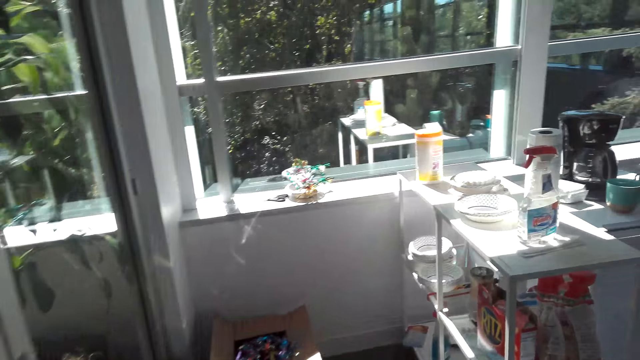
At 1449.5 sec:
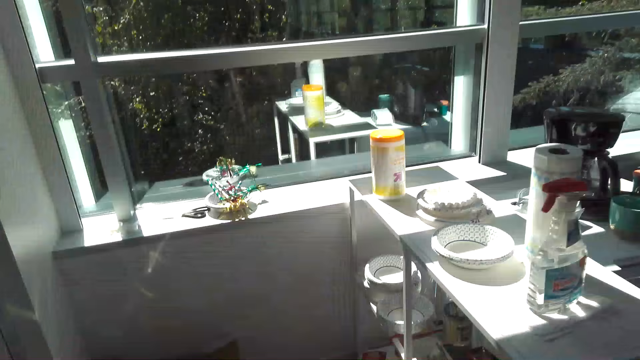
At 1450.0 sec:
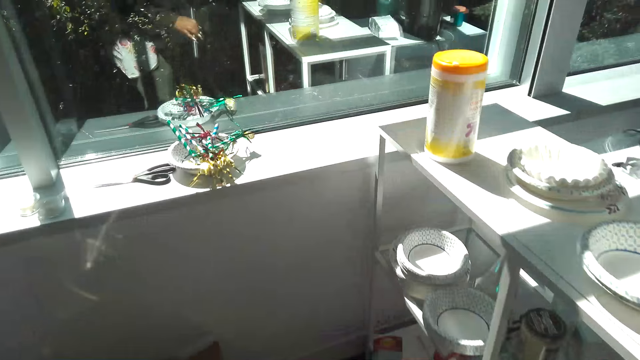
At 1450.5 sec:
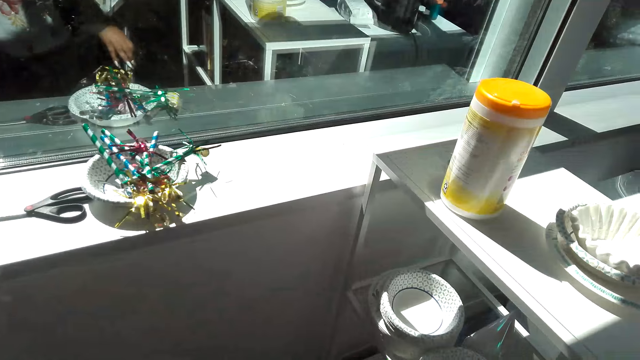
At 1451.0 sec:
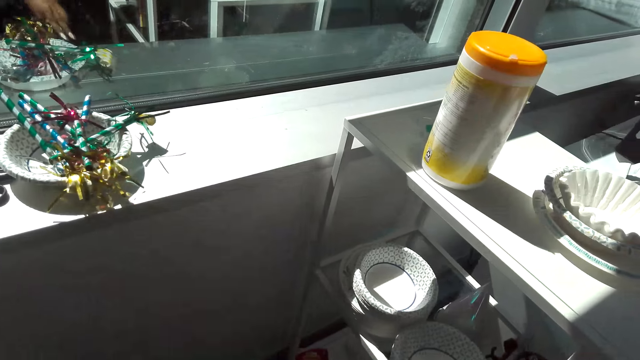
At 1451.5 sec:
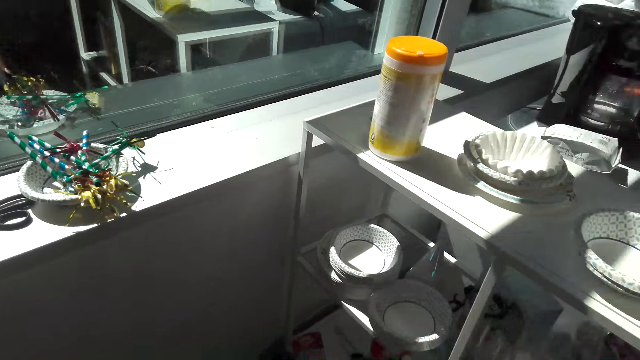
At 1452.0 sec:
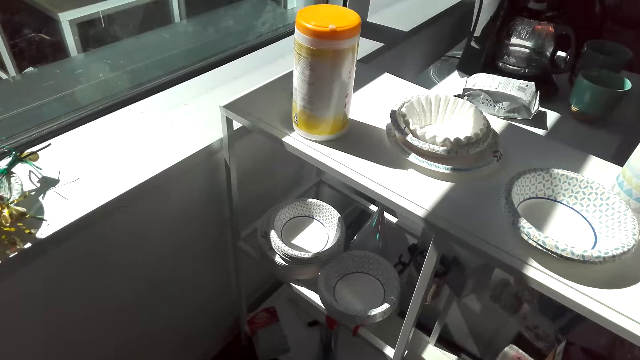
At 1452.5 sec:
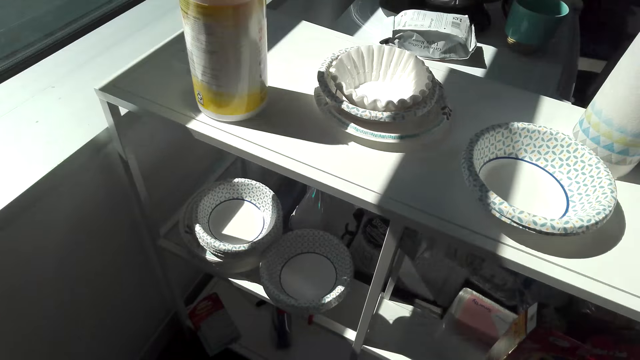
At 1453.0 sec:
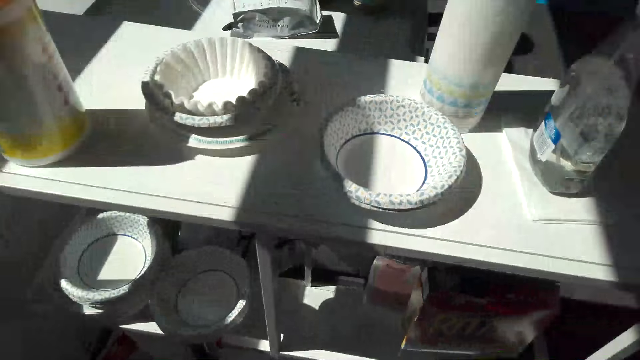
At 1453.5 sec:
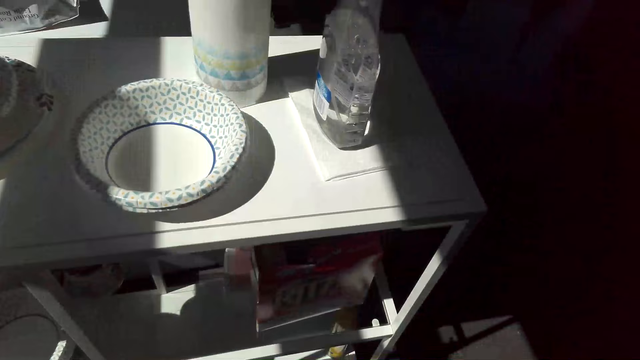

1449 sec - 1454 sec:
The camera wearer walks around the room.

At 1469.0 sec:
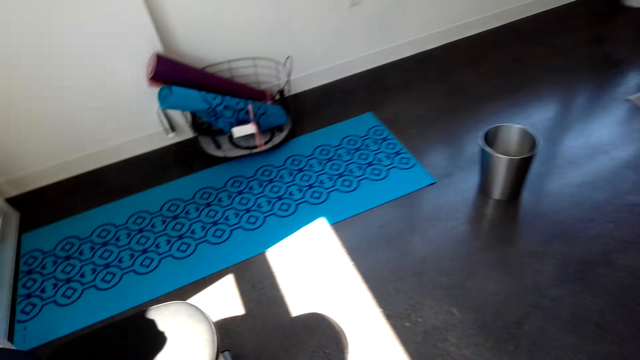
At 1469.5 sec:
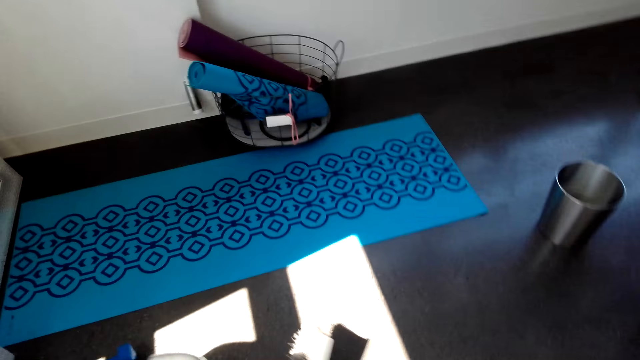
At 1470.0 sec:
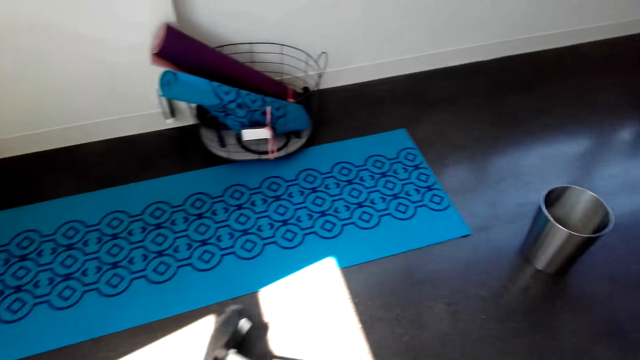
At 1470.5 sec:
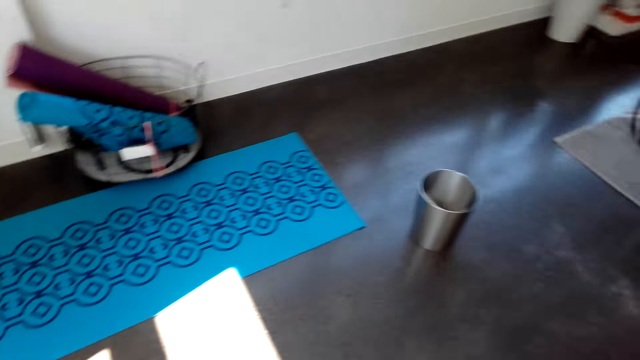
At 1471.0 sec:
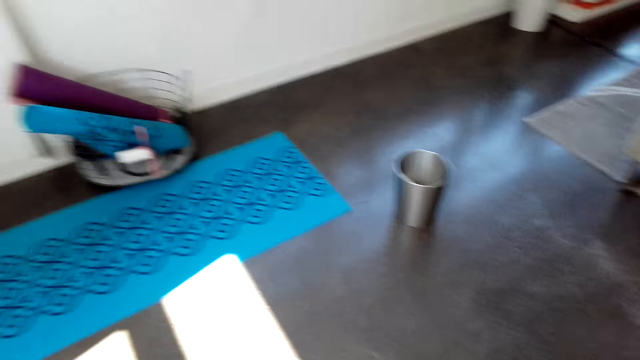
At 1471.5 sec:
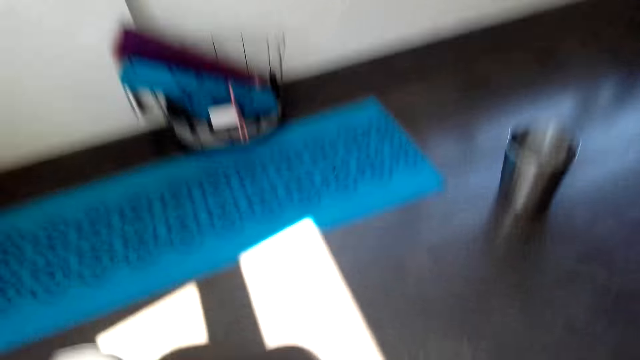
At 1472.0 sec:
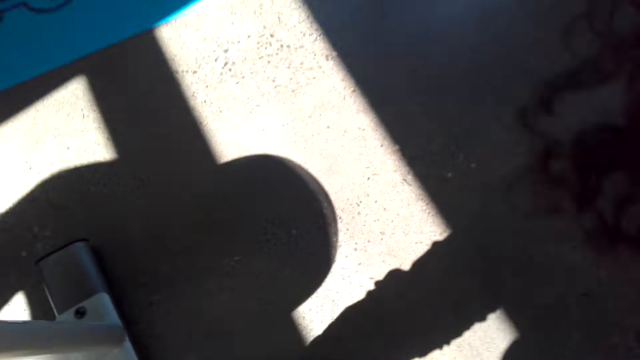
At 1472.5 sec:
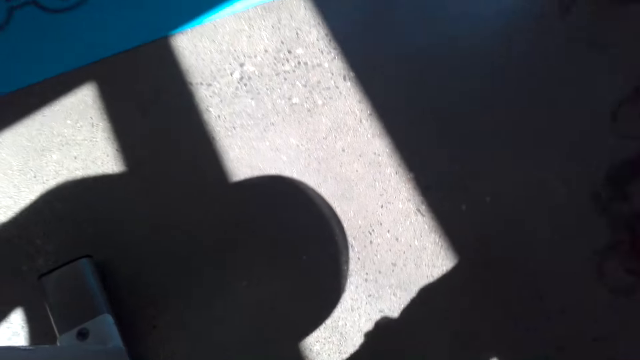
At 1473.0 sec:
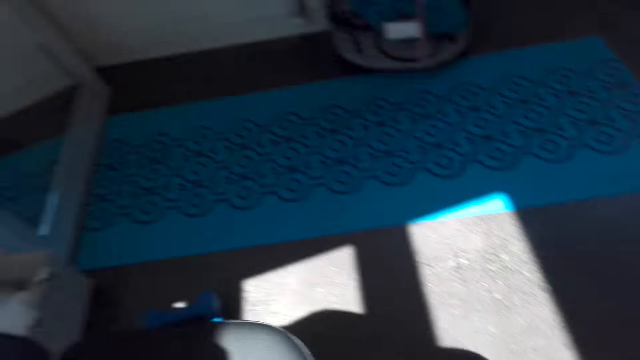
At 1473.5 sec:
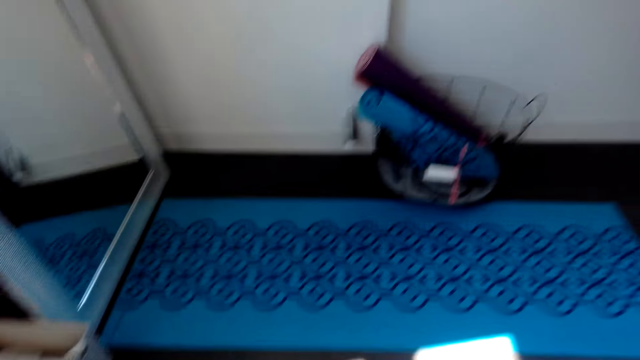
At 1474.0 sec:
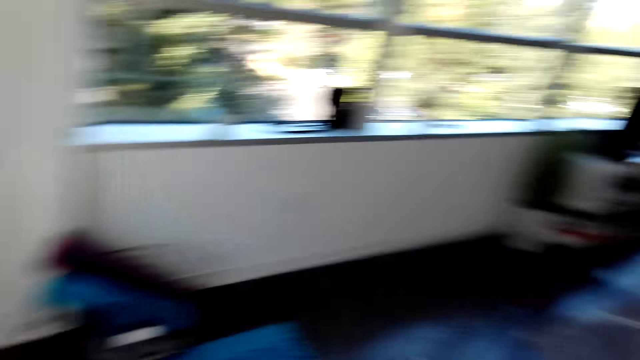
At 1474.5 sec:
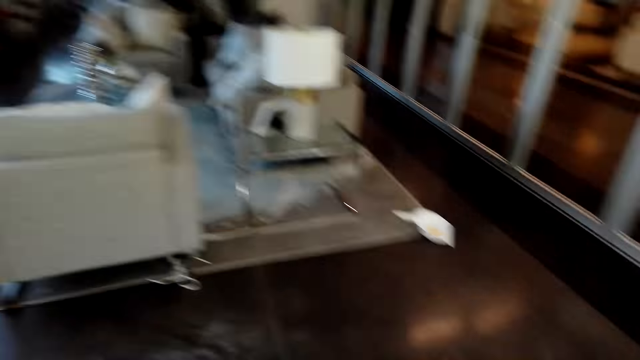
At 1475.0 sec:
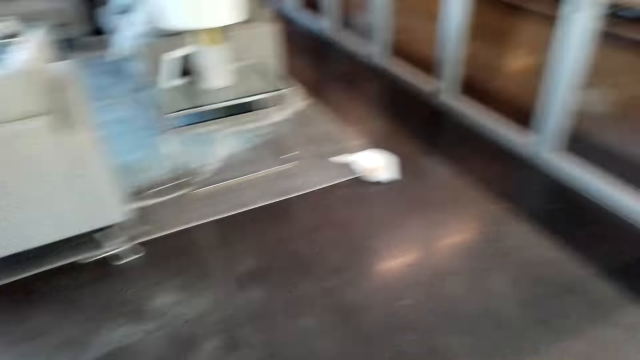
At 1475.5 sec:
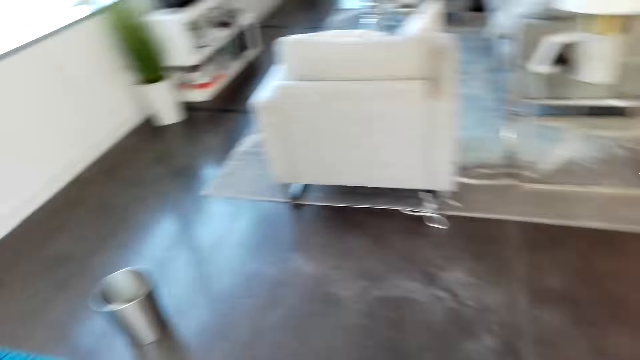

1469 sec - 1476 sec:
The camera wearer sweeps the floor with the broom.

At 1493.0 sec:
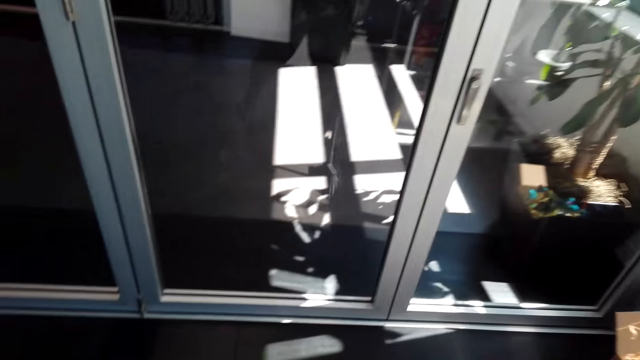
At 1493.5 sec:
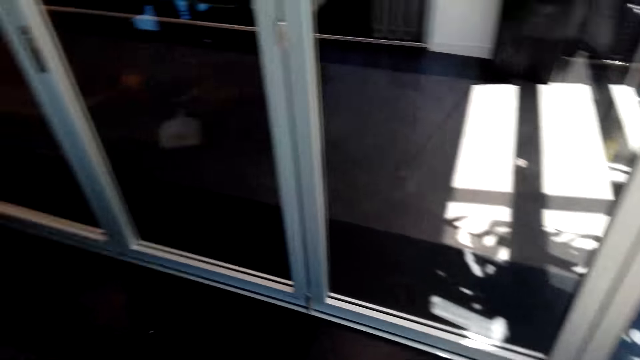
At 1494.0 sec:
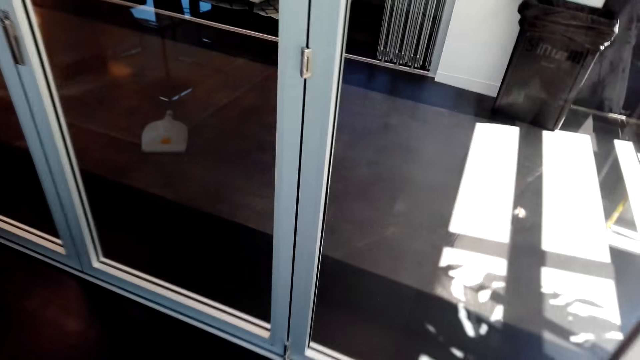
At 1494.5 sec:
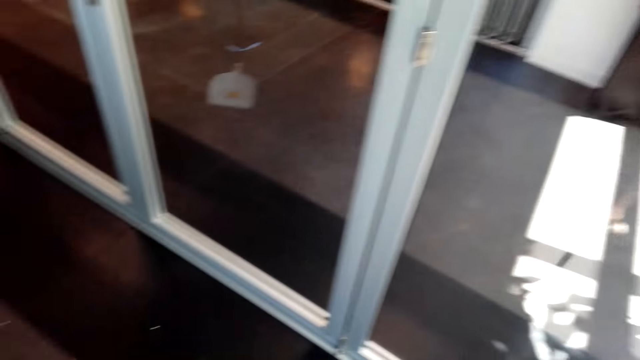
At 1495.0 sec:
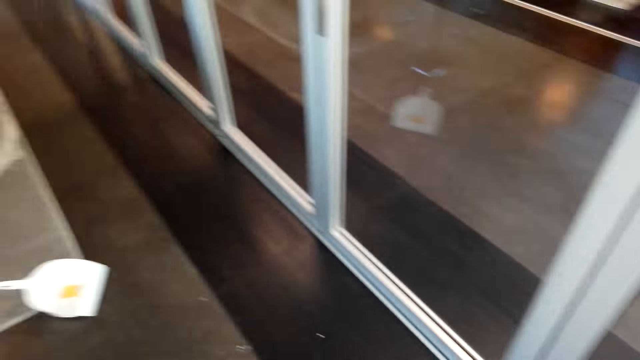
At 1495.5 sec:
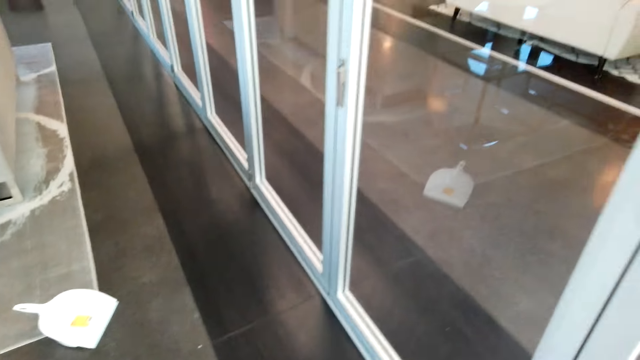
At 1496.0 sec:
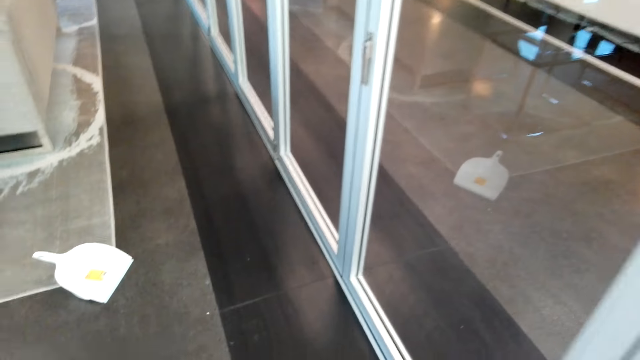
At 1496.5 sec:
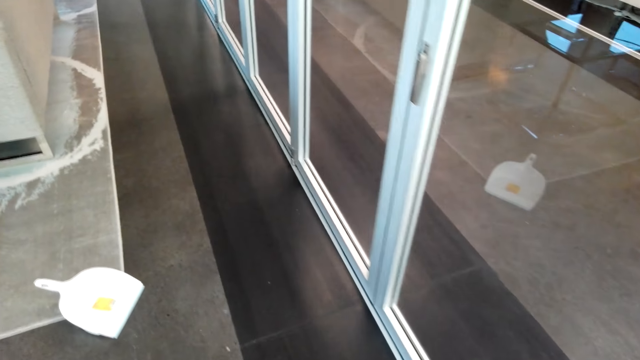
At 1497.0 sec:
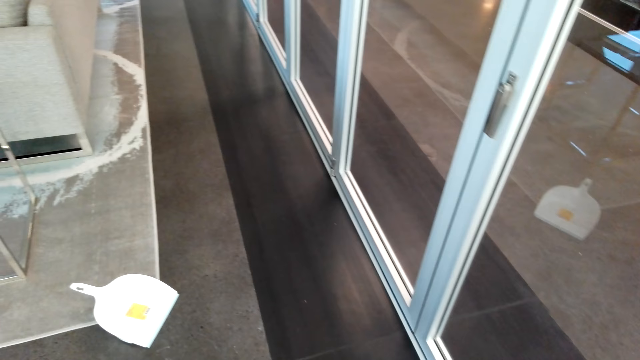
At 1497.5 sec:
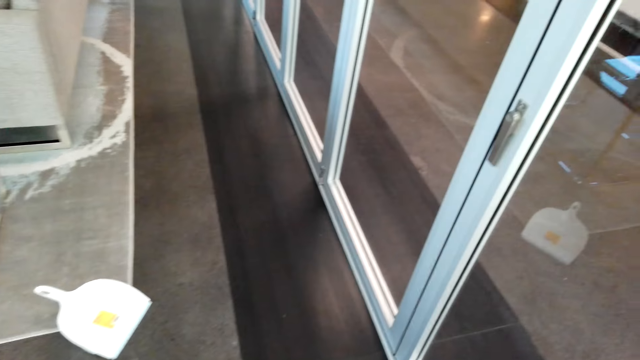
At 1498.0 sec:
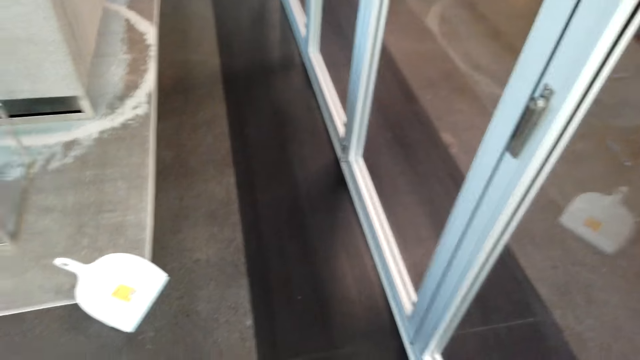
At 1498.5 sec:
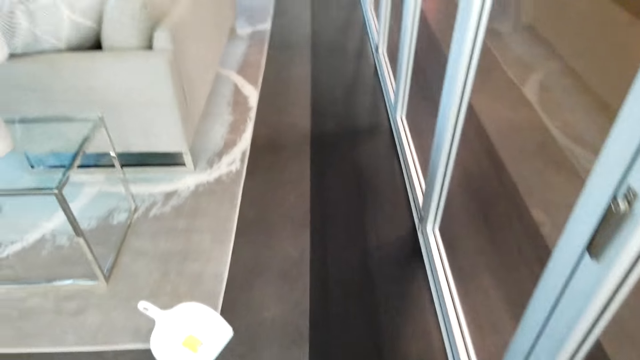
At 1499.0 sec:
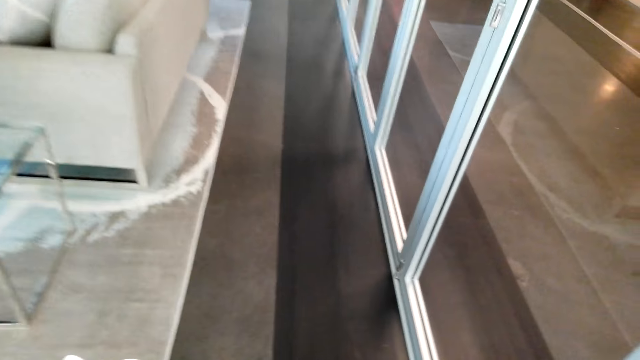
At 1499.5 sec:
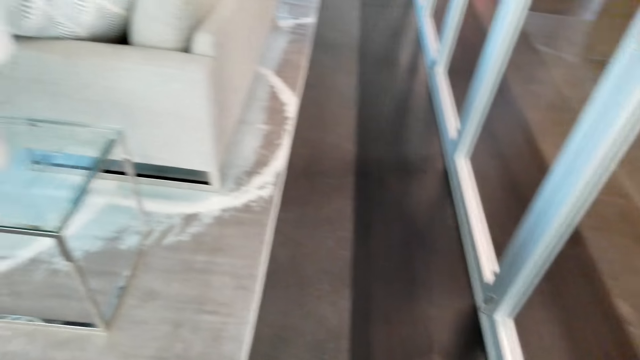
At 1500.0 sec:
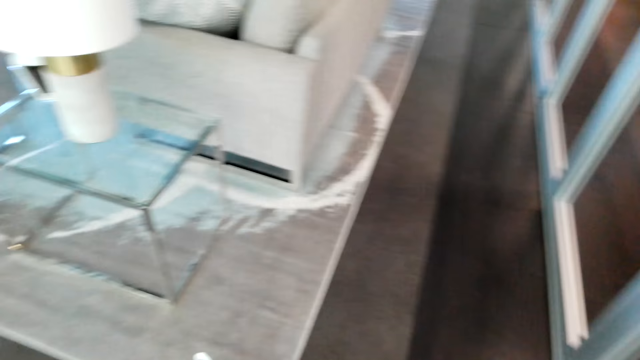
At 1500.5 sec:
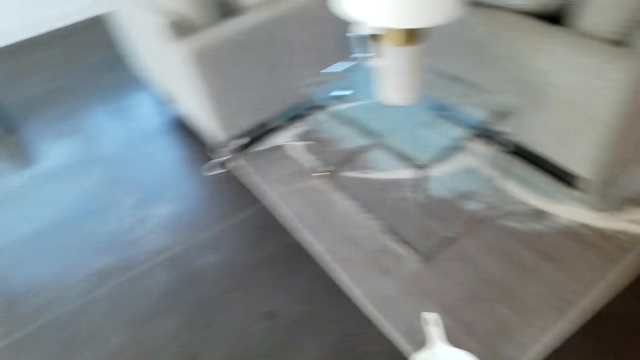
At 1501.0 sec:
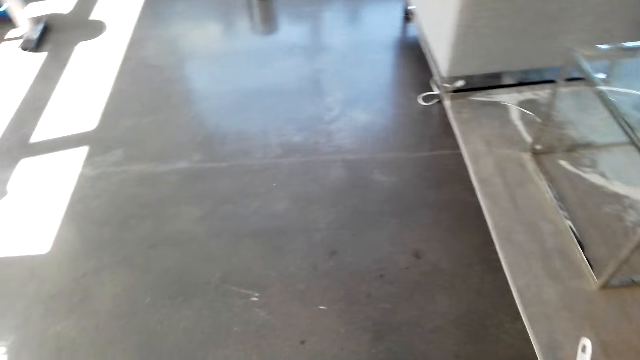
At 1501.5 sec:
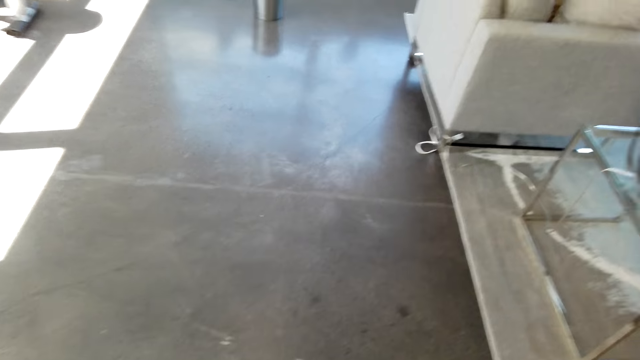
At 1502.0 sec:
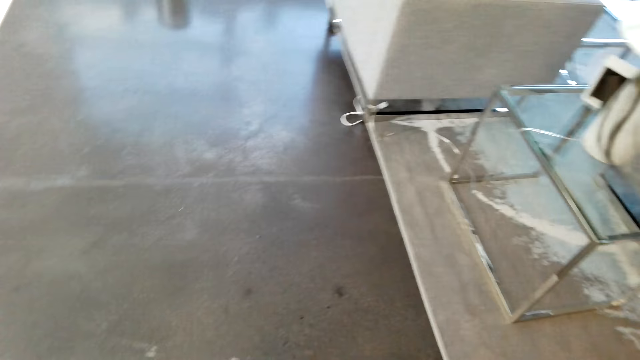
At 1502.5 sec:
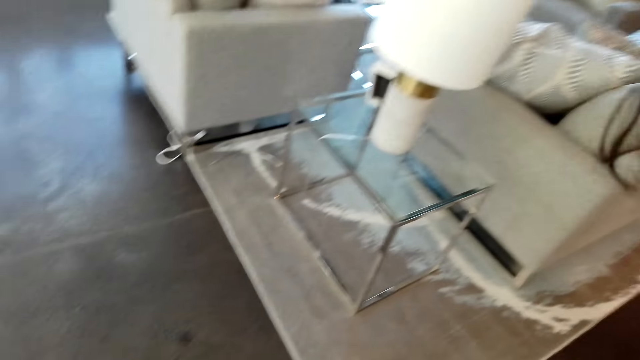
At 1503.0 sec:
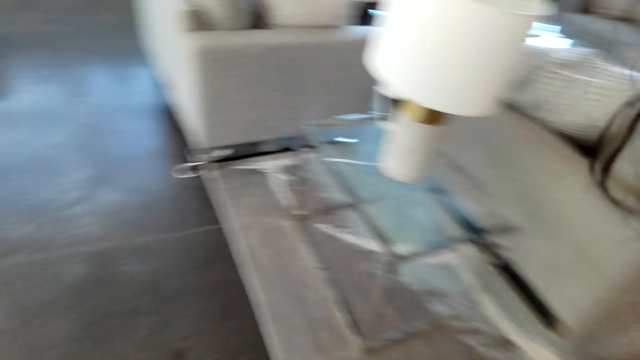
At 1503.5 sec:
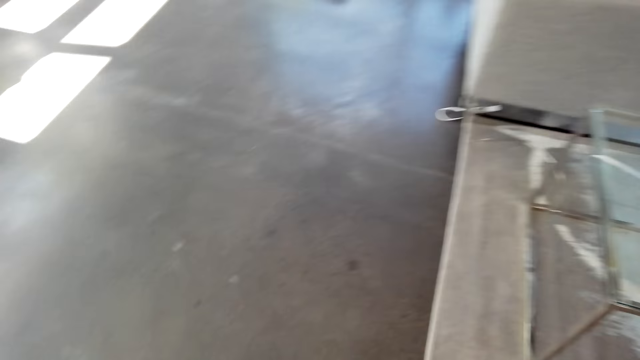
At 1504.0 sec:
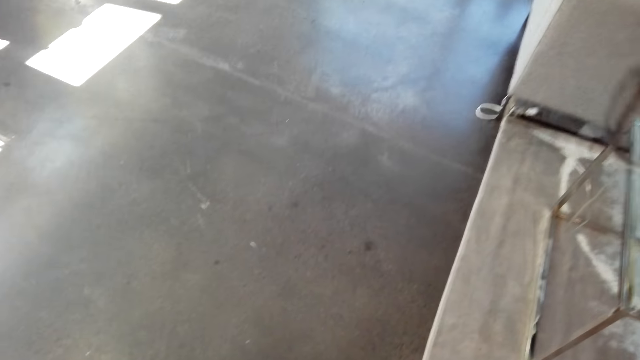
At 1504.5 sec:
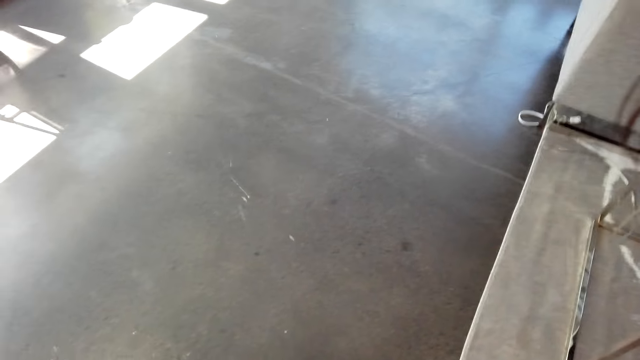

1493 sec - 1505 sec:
The camera wearer sweeps the floor with a broom. They sweep the floor with the broom again.
